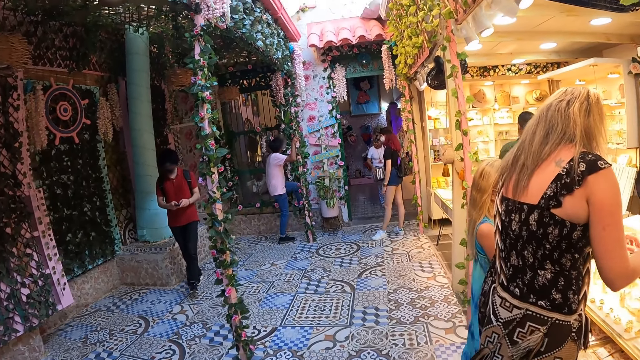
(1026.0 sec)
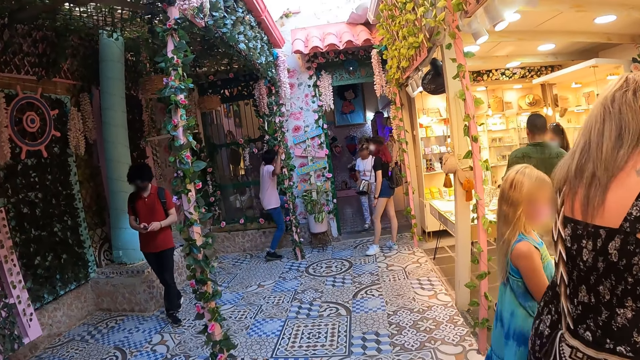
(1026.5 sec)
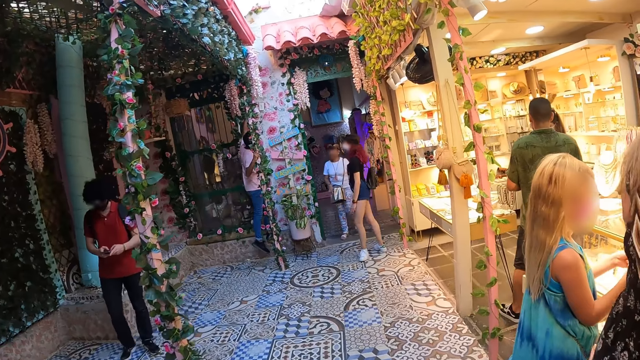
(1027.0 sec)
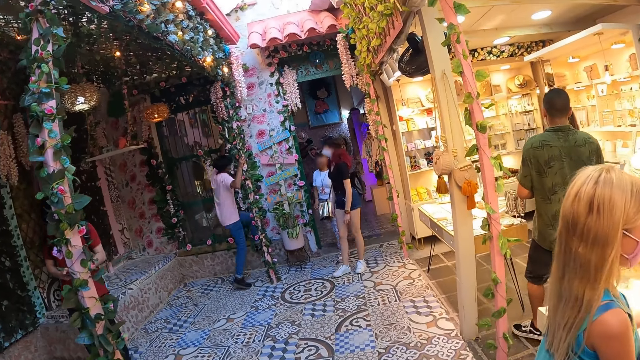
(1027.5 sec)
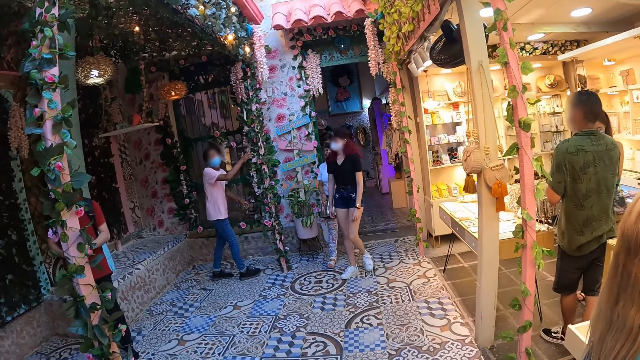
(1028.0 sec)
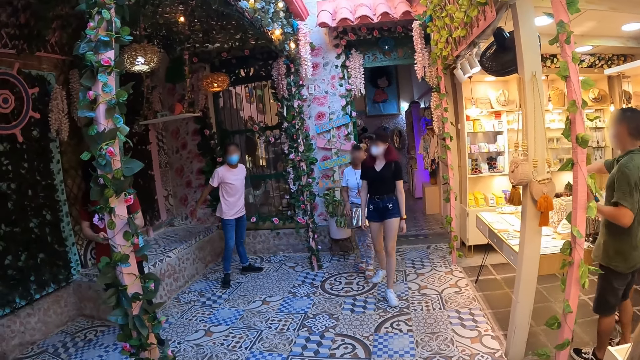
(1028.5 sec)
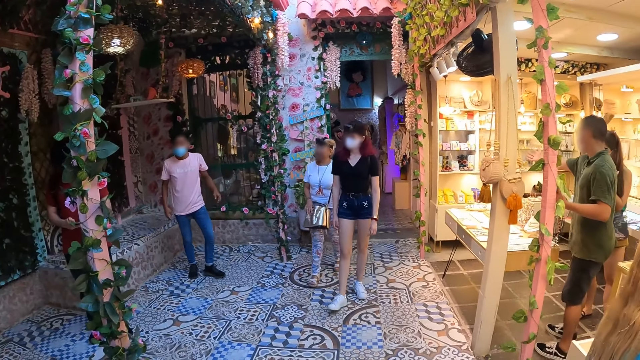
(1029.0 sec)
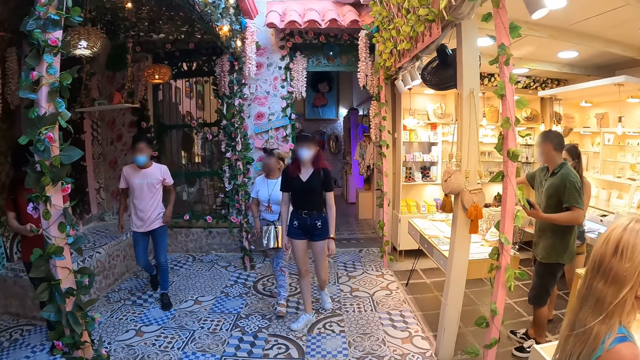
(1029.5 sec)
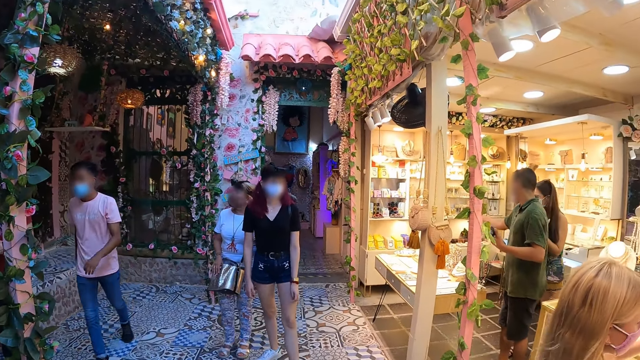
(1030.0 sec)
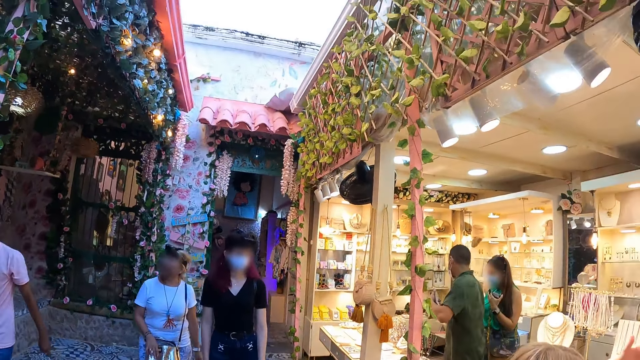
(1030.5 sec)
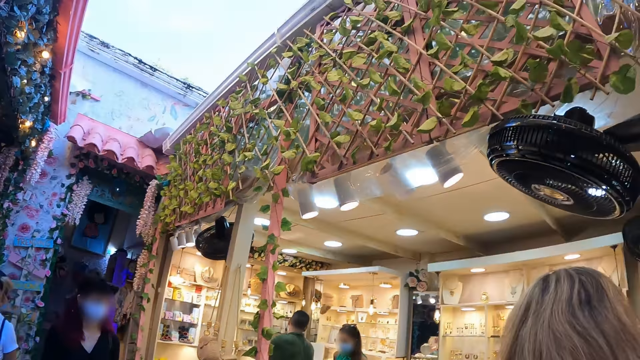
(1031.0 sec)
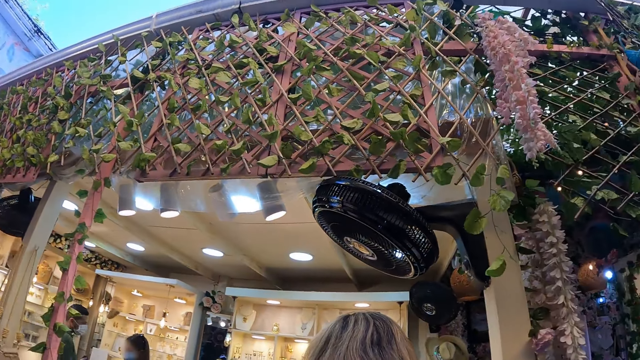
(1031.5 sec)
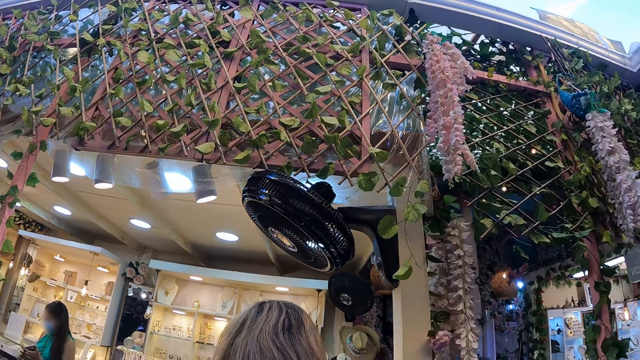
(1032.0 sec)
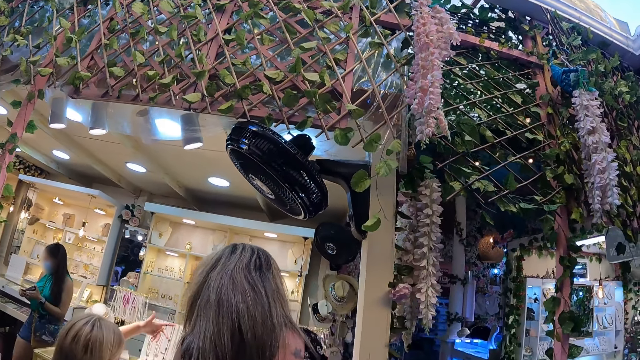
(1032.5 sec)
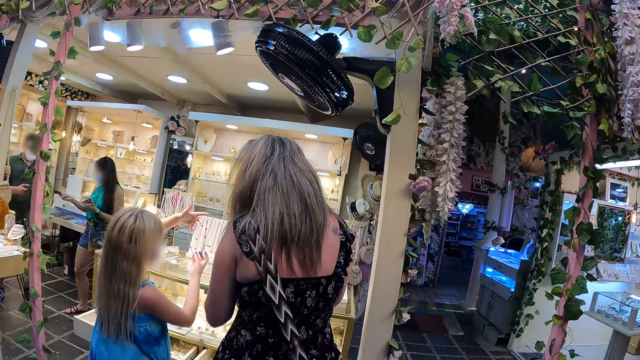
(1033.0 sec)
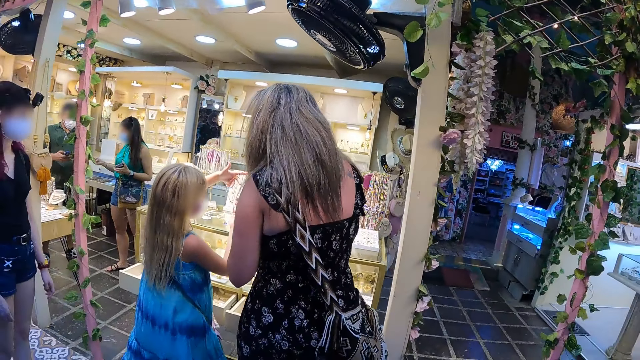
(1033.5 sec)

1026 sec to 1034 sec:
The camera wearer looks around.

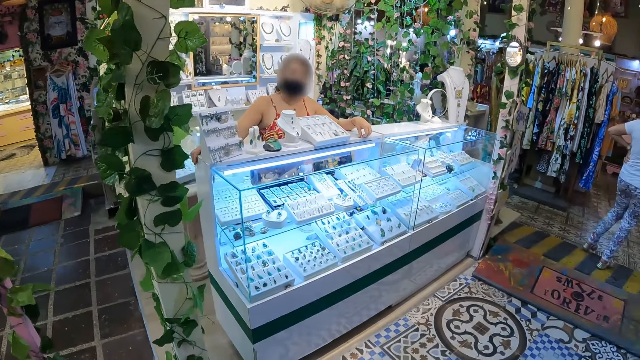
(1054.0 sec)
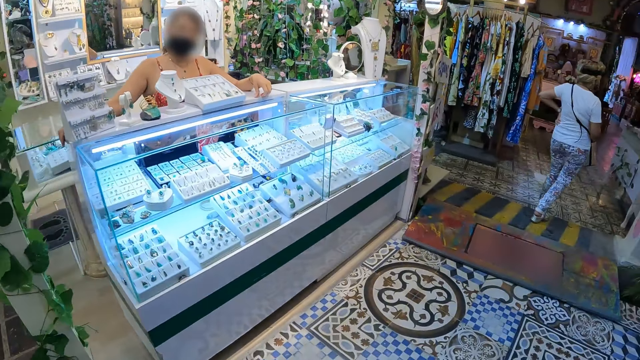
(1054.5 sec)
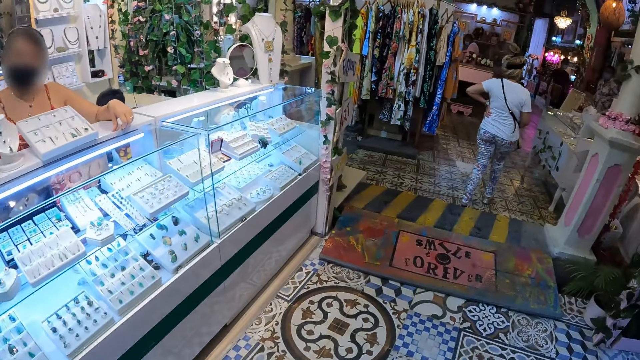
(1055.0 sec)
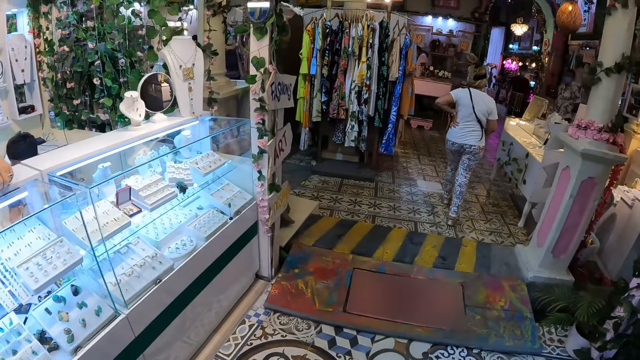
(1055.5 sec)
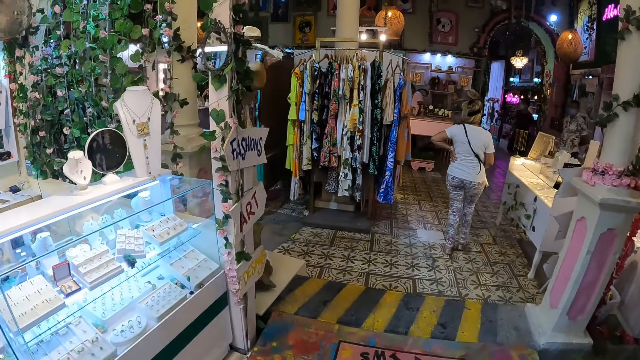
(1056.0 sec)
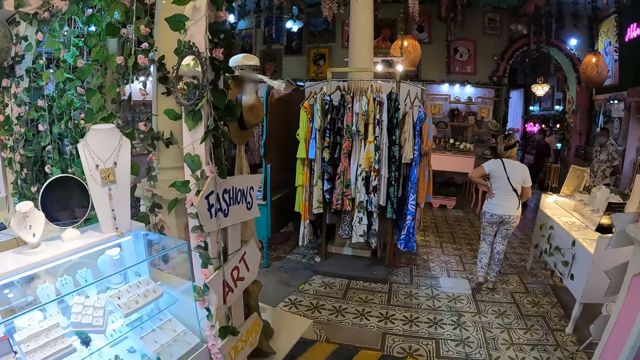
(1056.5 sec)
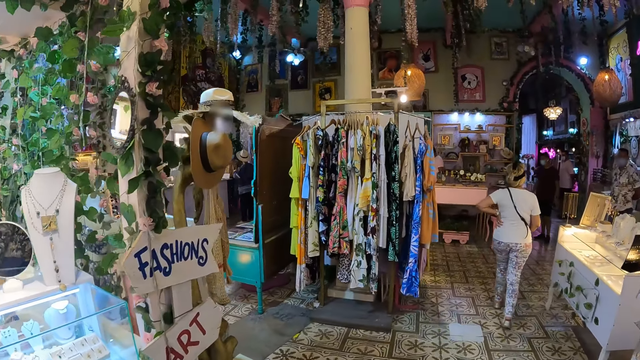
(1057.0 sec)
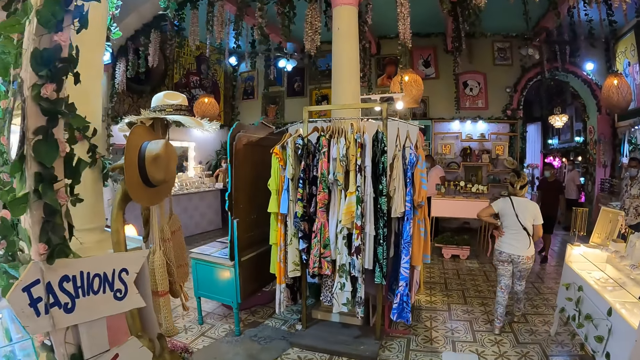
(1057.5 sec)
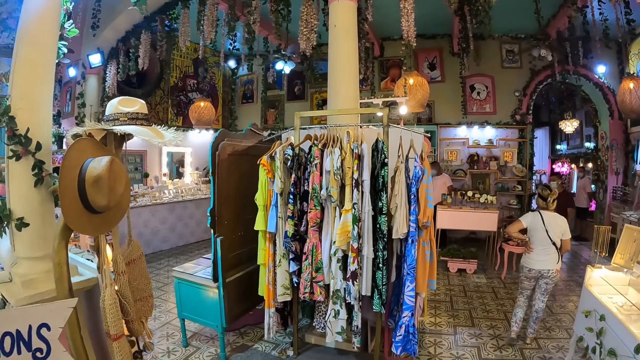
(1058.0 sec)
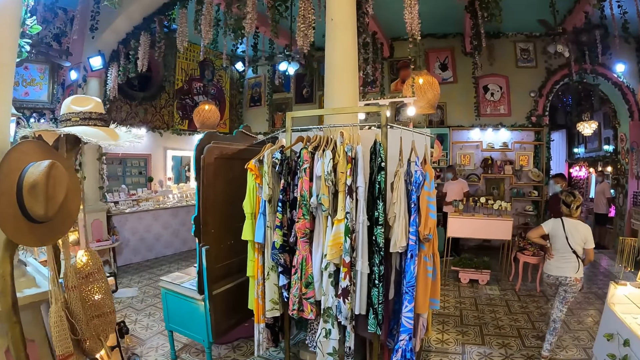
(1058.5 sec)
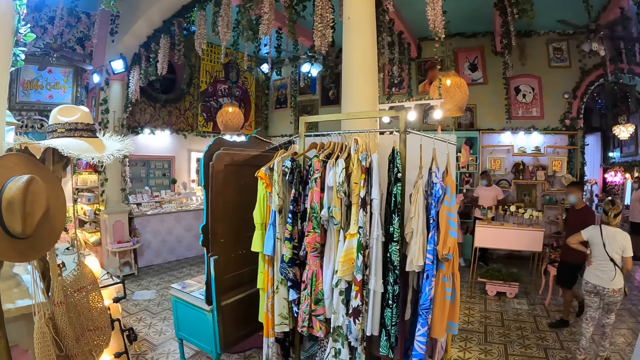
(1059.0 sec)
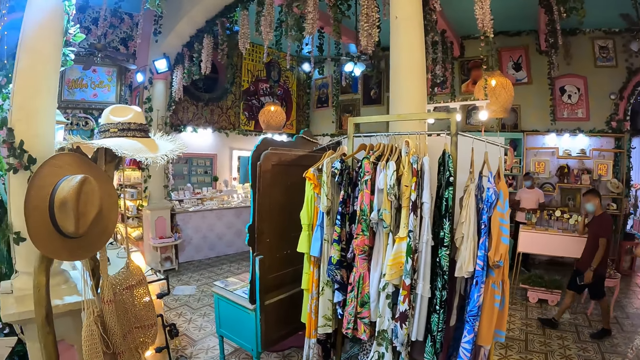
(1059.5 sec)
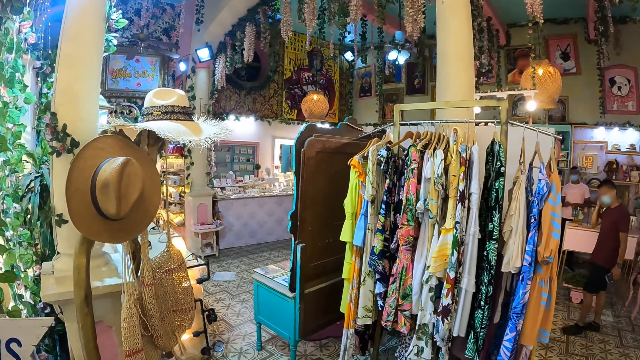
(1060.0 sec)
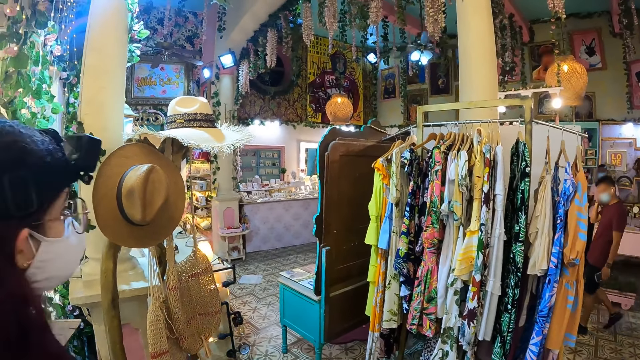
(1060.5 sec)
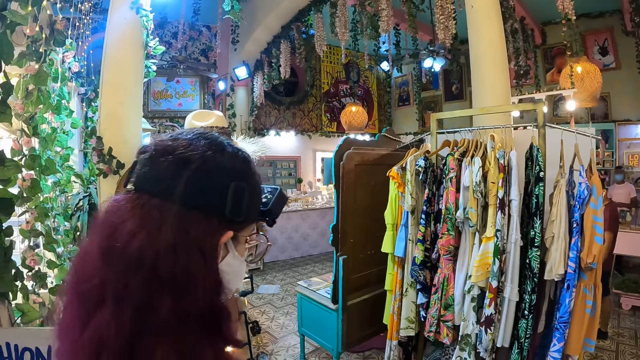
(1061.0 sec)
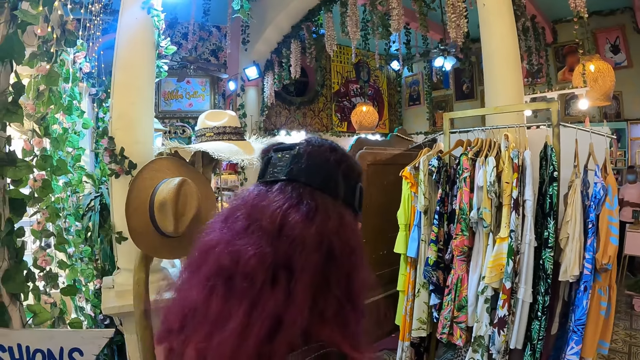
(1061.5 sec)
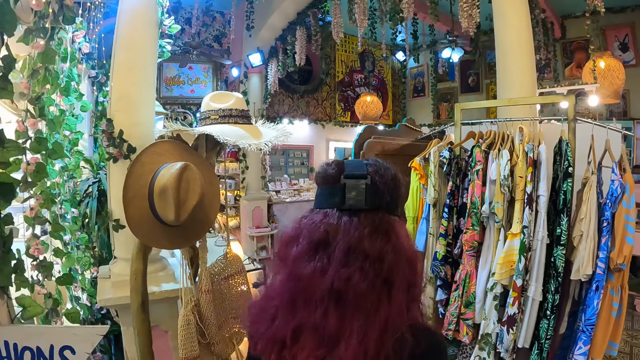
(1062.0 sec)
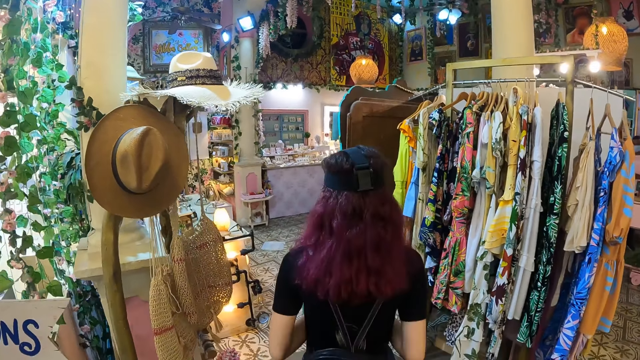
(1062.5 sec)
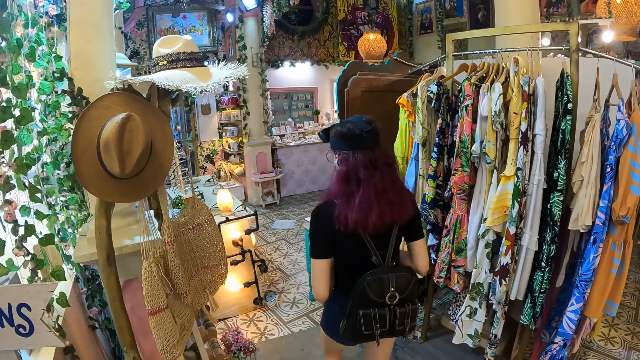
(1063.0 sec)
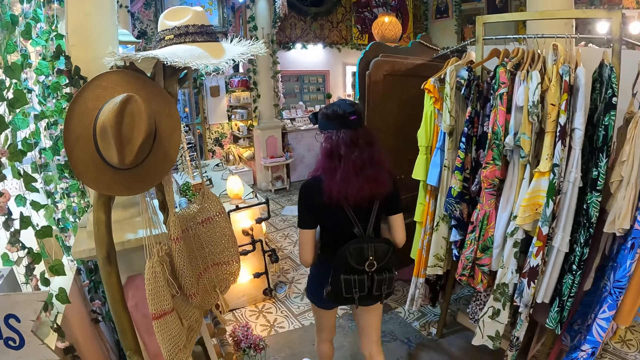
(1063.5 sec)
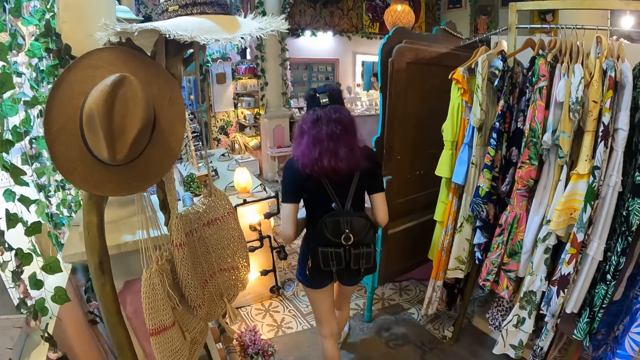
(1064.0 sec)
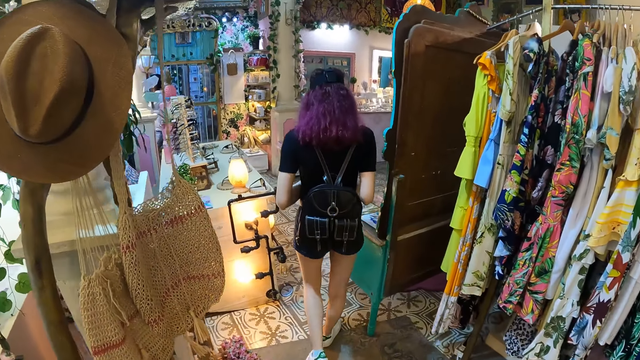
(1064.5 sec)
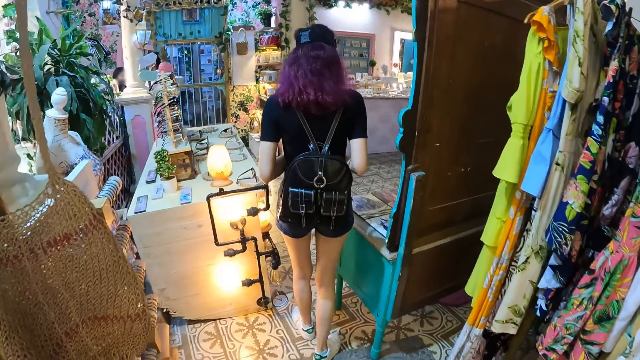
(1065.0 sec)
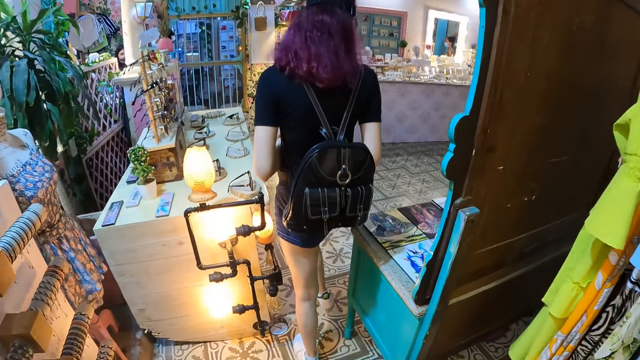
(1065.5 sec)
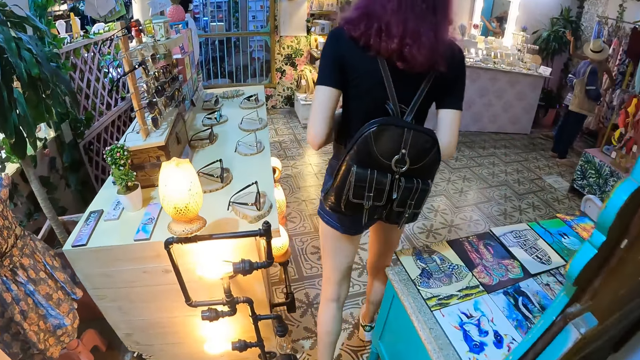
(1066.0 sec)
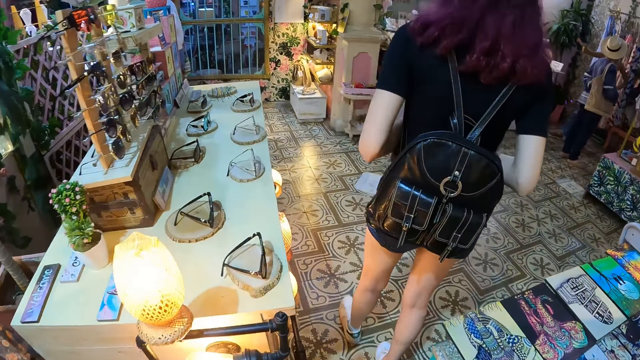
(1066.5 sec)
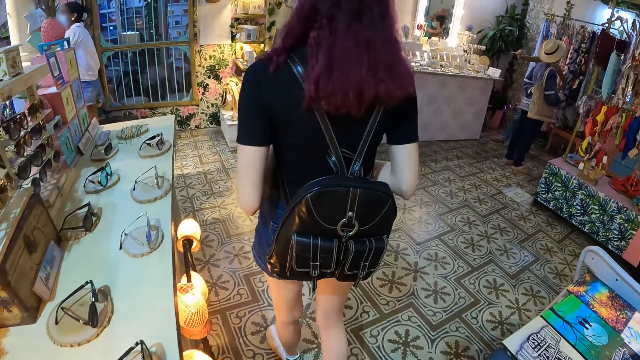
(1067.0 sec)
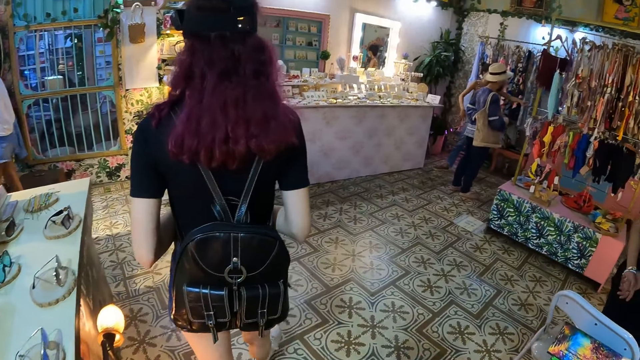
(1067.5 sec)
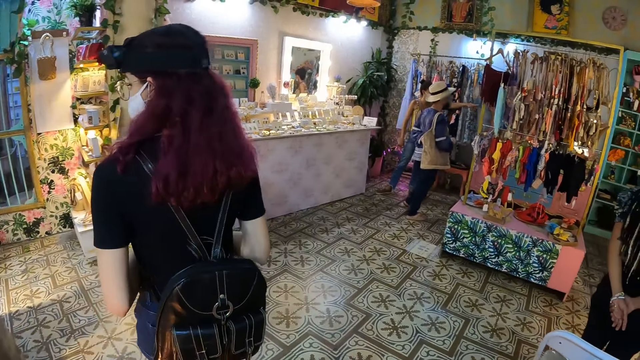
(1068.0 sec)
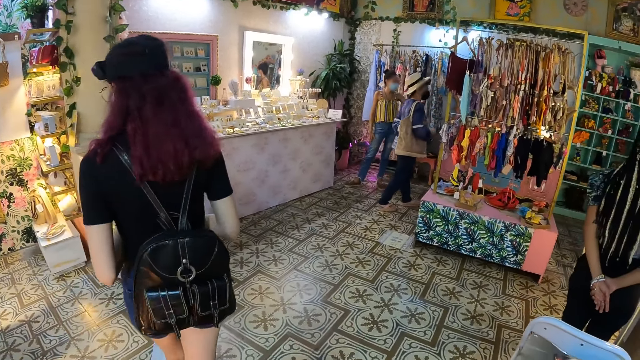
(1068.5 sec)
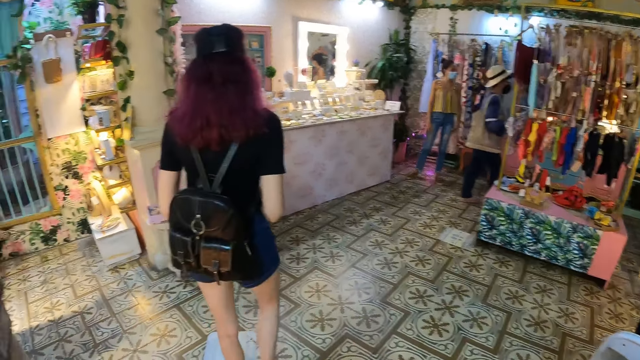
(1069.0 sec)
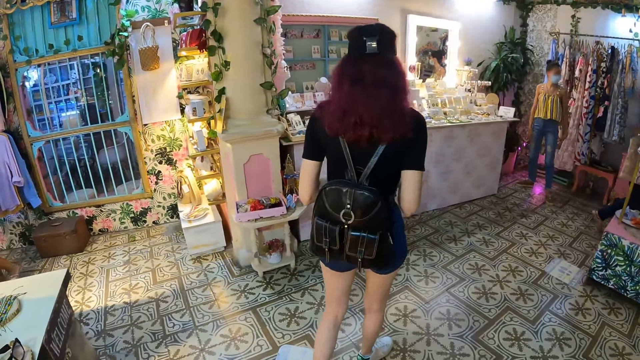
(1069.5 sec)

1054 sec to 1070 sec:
The camera wearer walks around.
